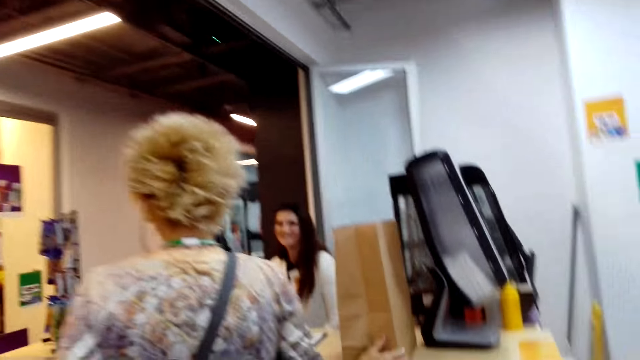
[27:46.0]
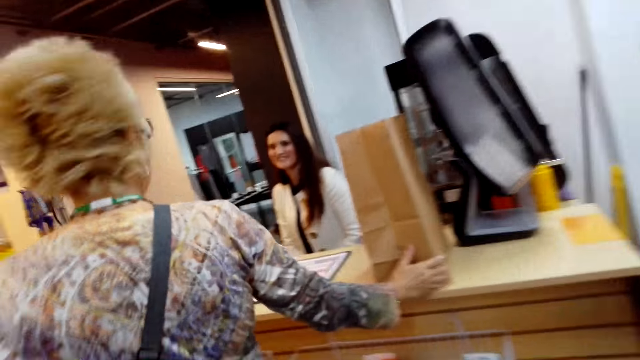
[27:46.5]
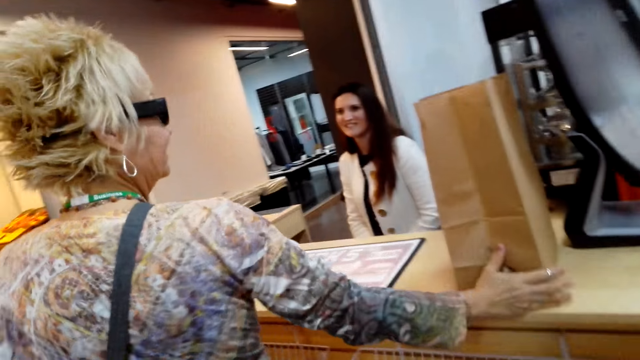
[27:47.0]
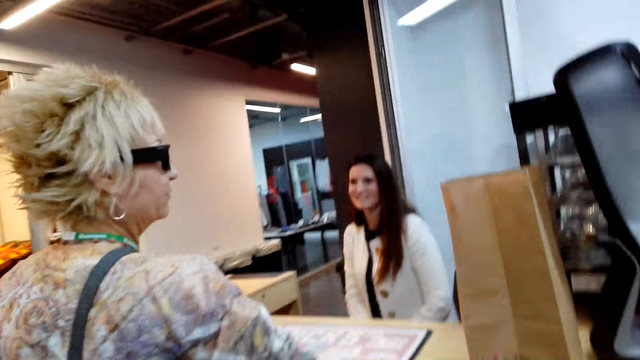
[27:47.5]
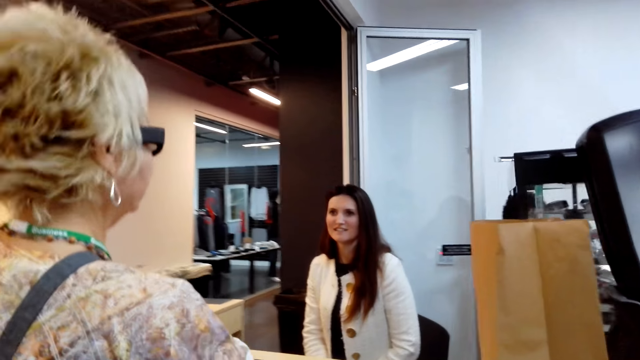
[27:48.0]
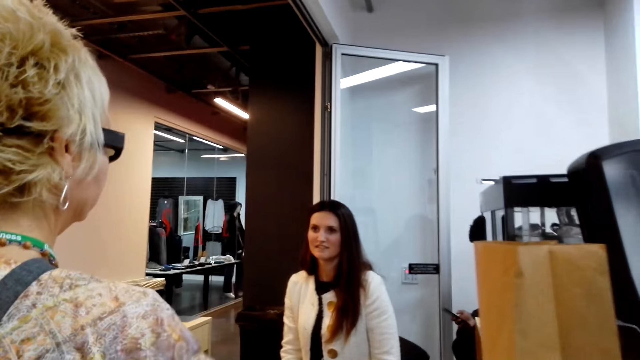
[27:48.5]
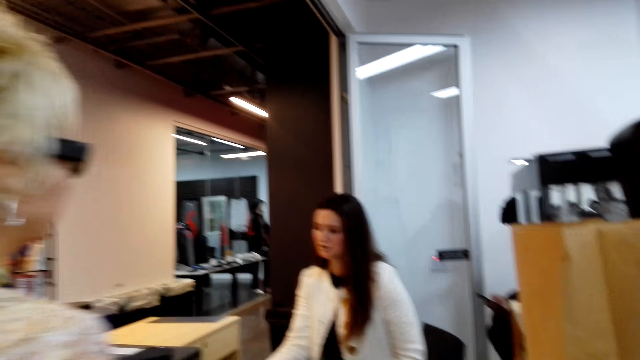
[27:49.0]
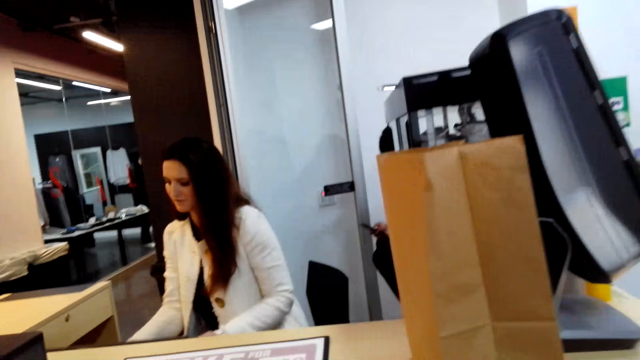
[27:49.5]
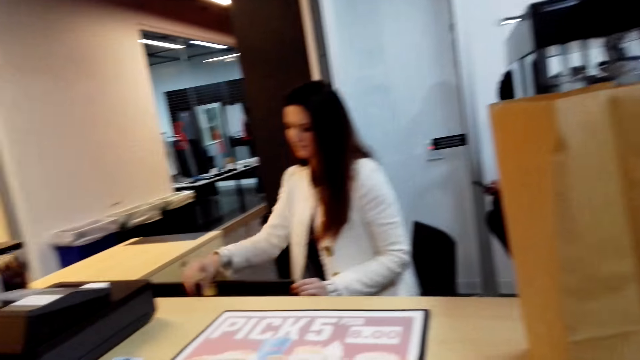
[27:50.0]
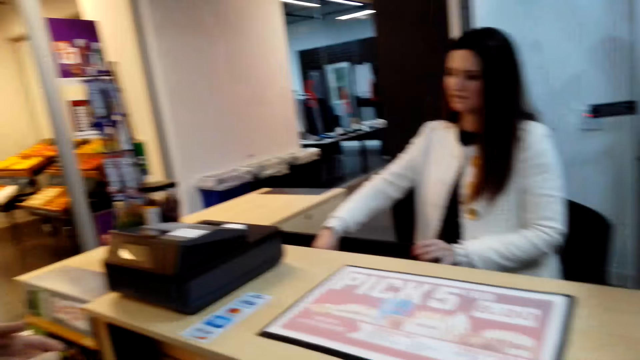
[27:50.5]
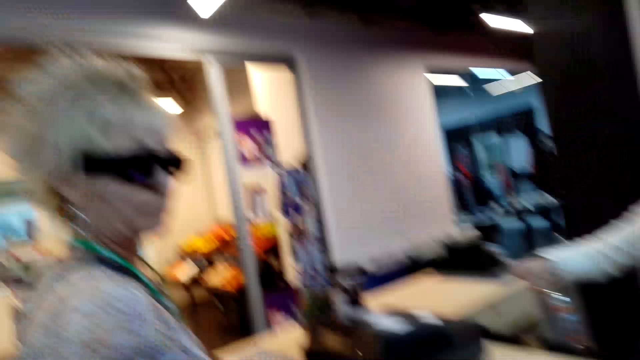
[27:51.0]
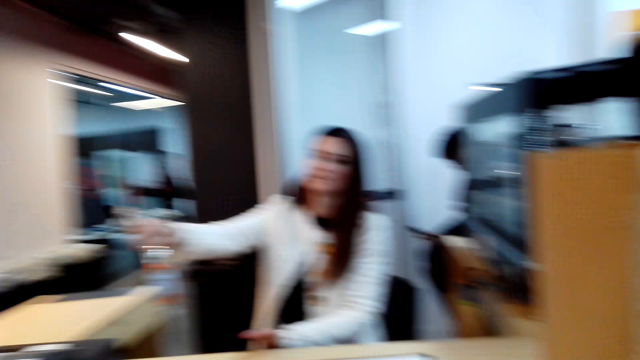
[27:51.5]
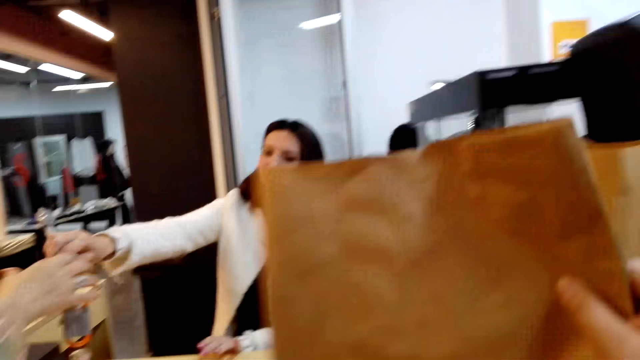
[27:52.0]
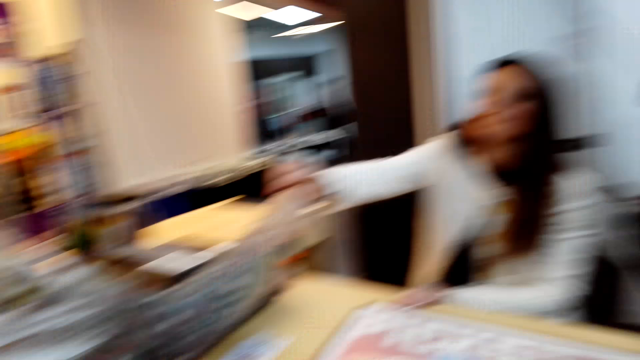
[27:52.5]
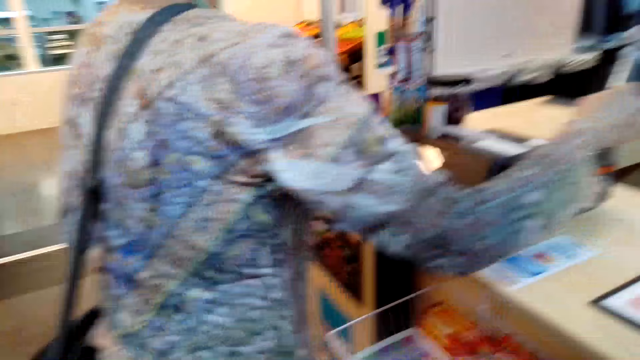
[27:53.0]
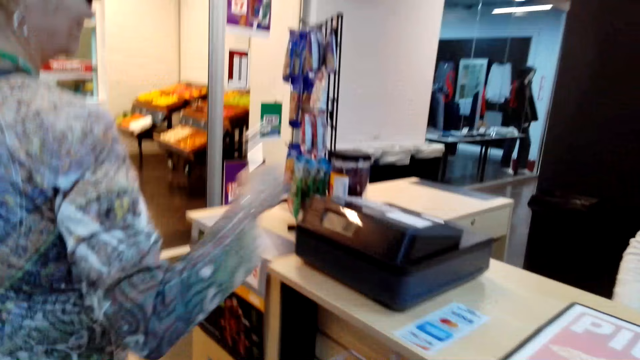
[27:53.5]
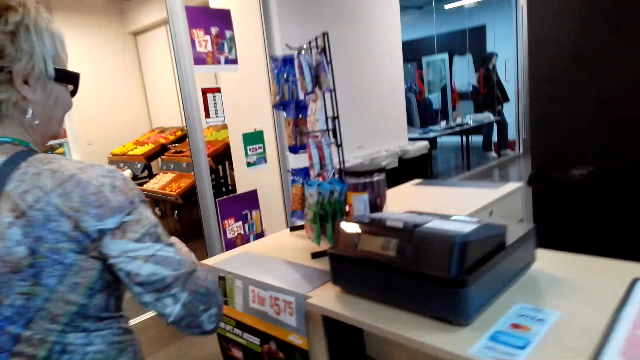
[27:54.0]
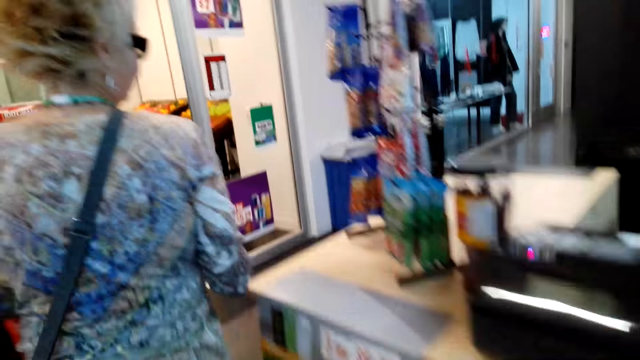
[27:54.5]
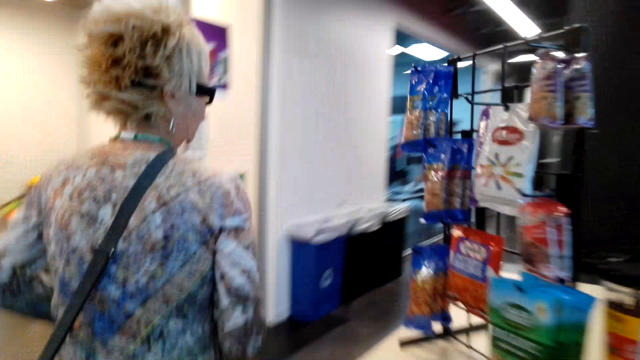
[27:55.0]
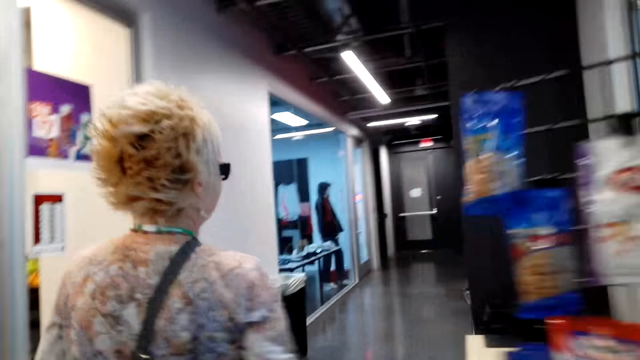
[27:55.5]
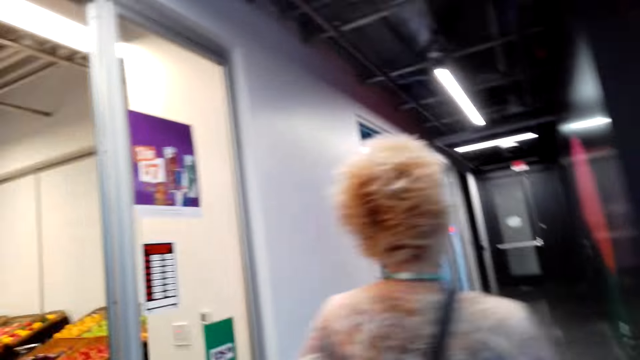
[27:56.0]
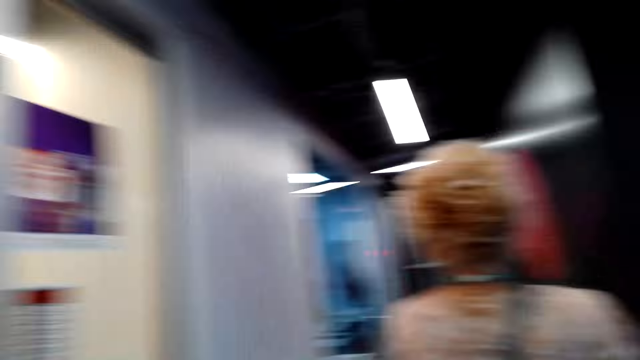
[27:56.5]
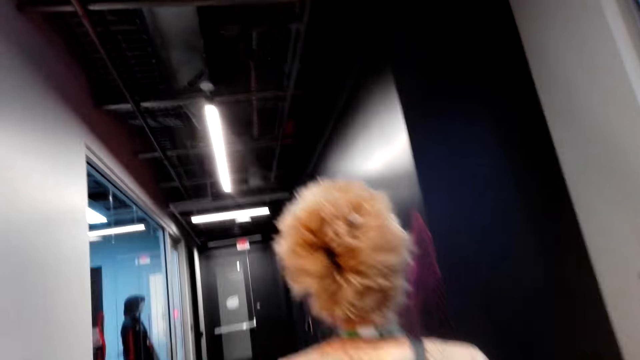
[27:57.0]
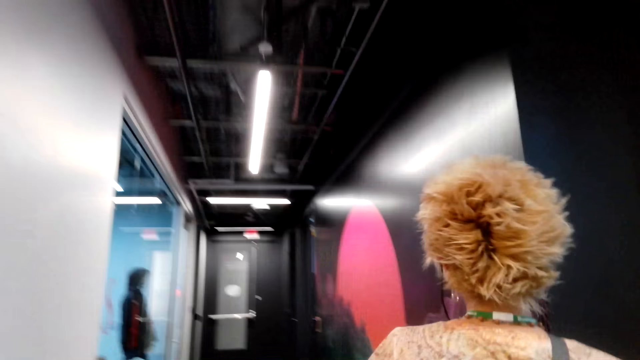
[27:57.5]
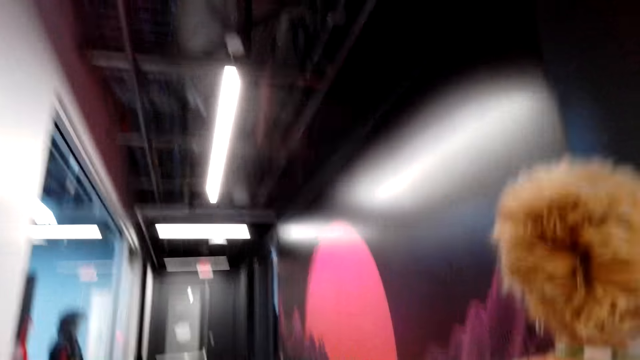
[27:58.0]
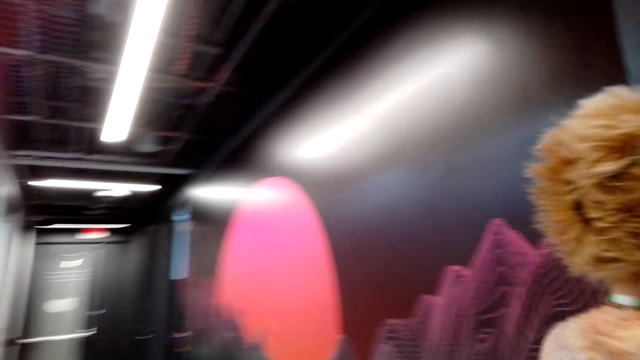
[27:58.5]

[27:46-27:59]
The camera wearer sits on the grocery counter. A person picks something from the drawer. Another person takes something from the first person. The first person gives the other person the object. The other person walks around in the grocery.

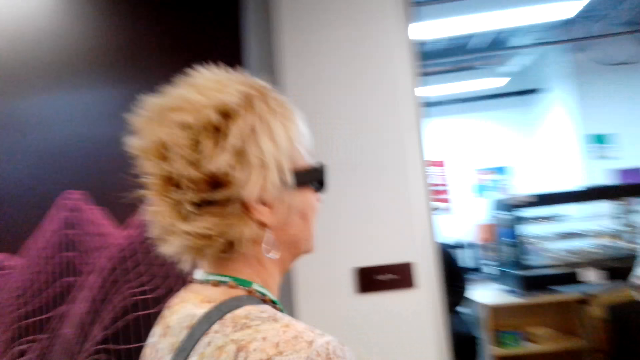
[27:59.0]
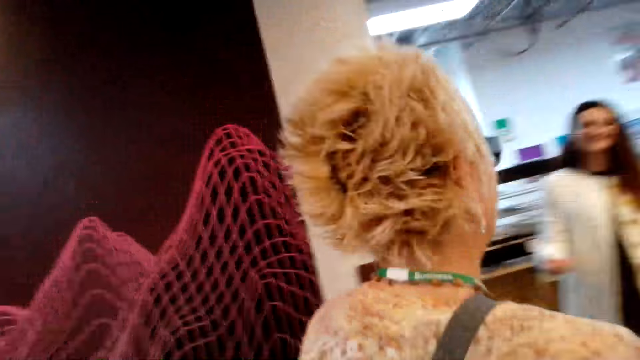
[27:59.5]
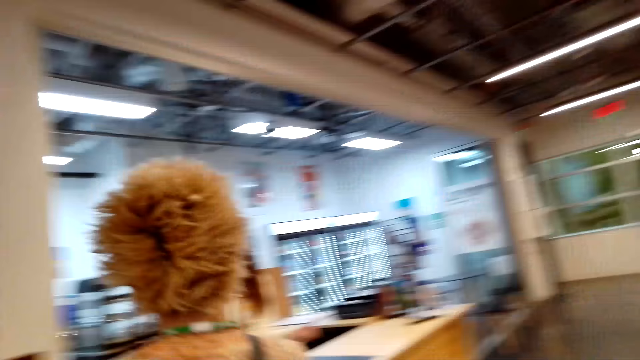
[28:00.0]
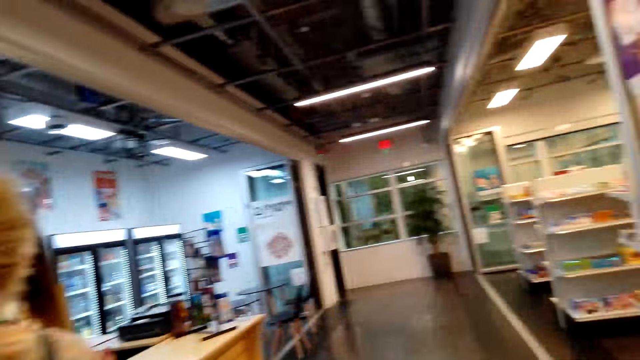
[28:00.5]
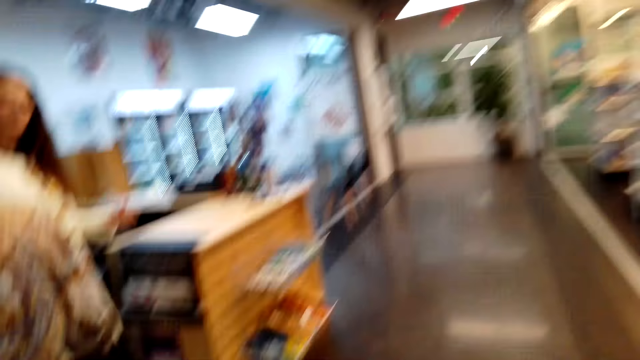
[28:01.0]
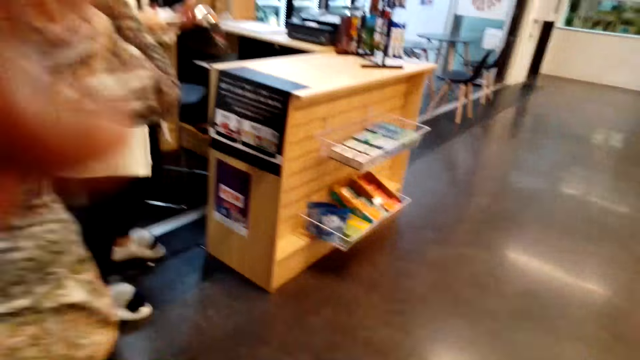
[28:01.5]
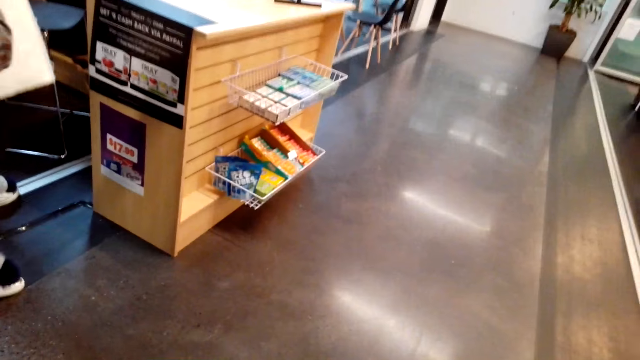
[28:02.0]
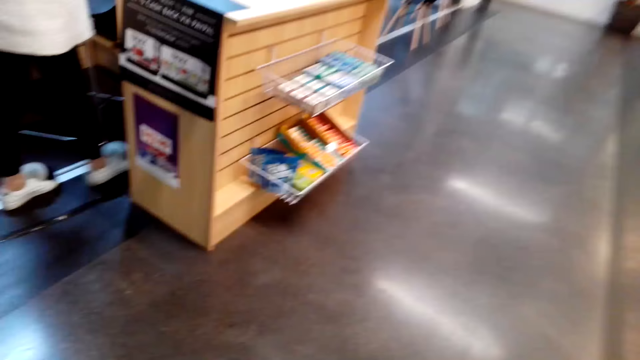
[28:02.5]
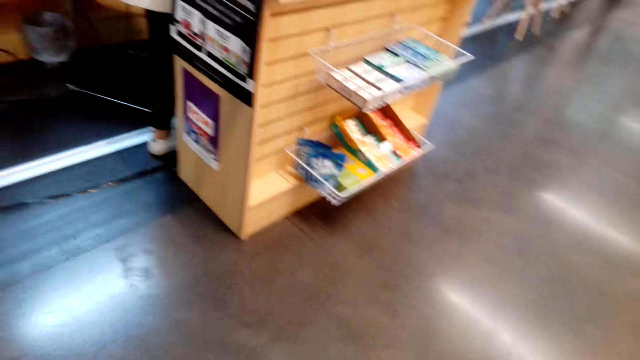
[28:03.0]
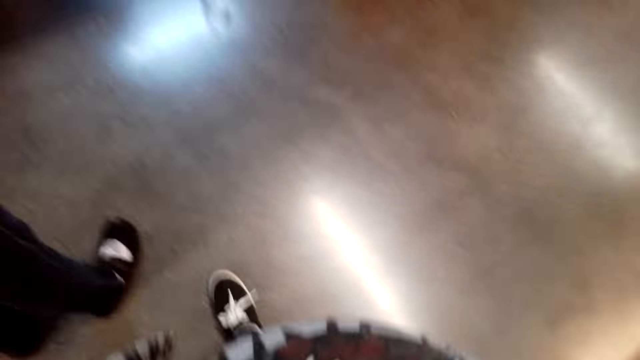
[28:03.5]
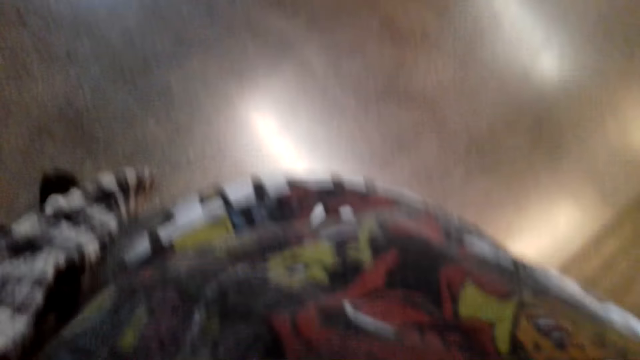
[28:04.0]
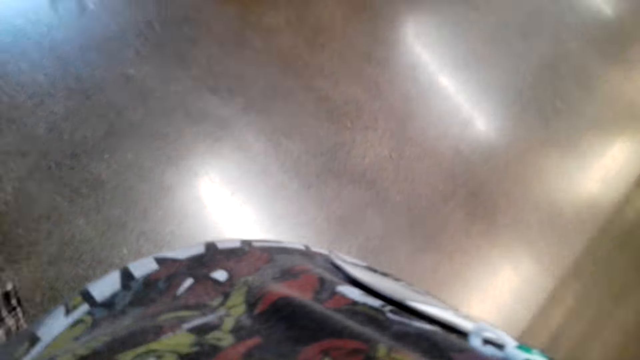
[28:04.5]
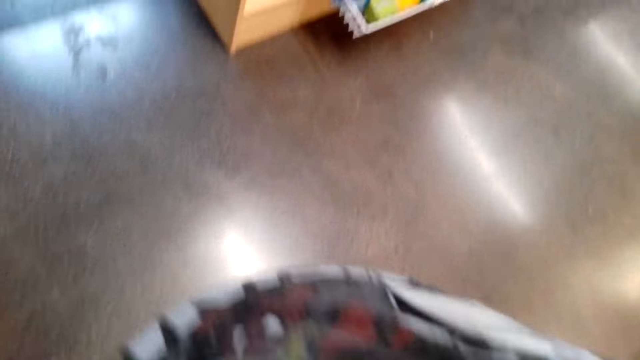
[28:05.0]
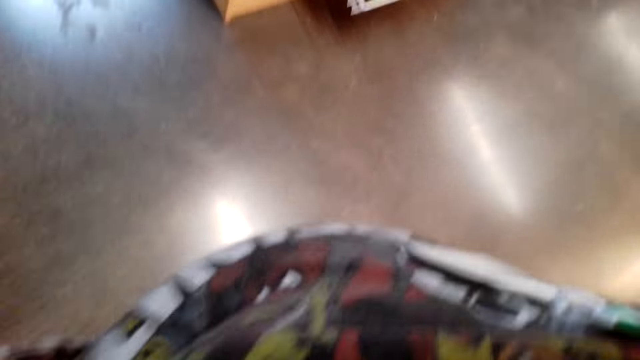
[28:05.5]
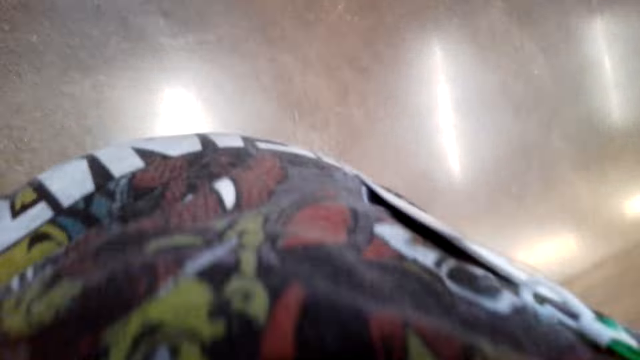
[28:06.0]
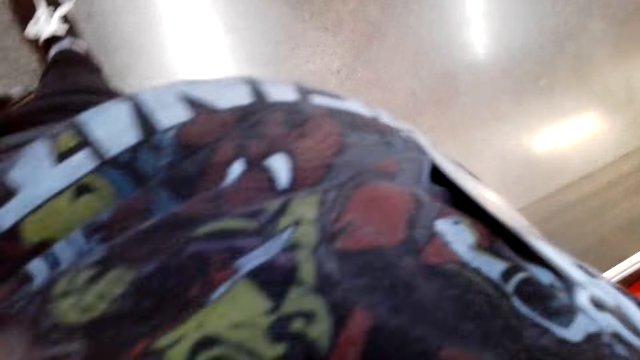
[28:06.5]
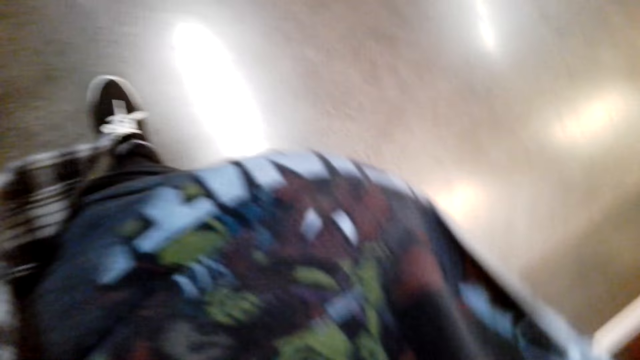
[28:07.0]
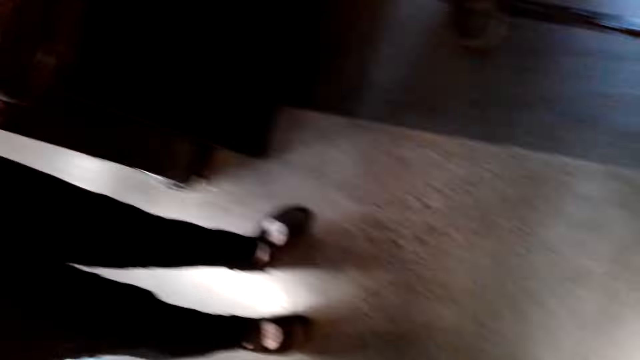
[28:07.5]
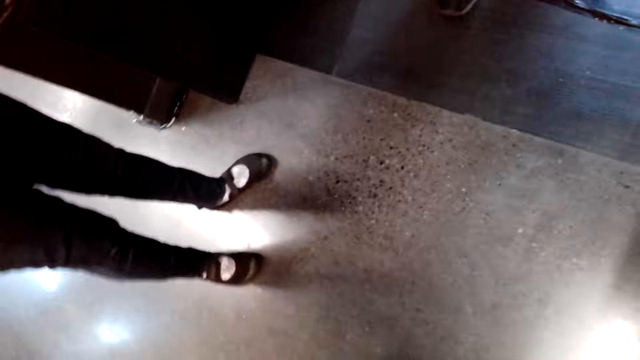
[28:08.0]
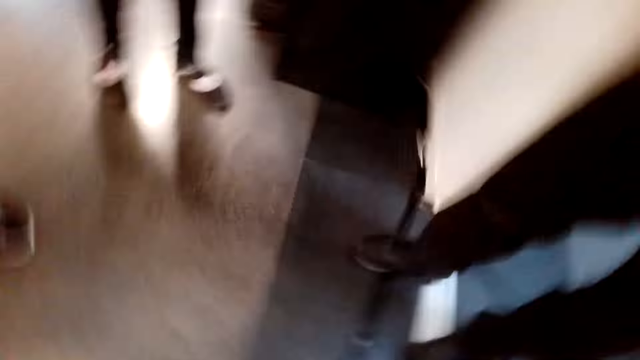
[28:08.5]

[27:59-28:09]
A person greets another person.
